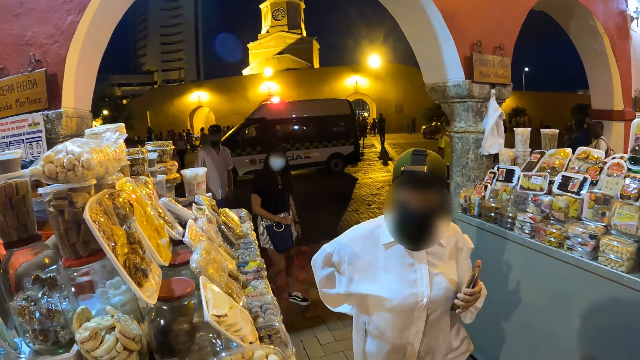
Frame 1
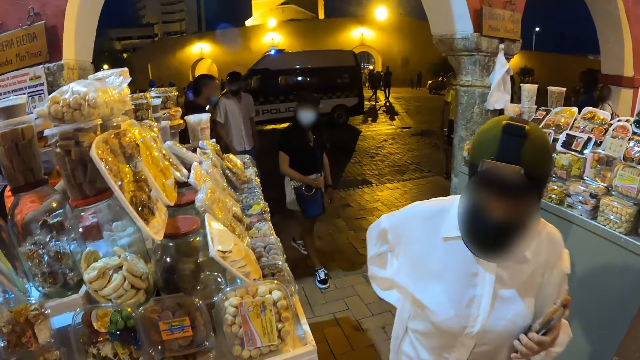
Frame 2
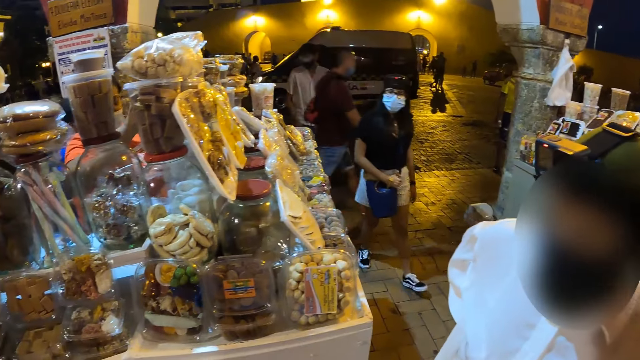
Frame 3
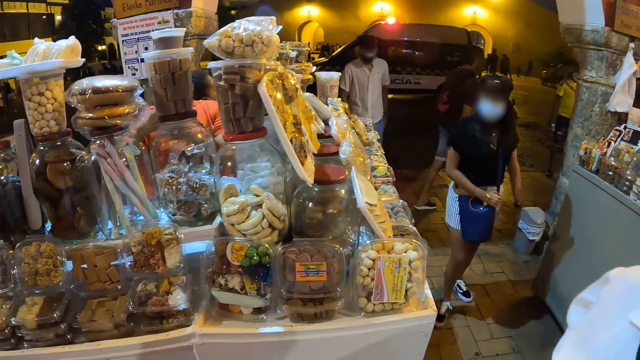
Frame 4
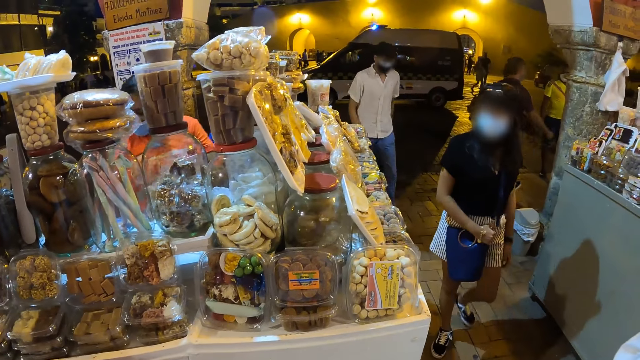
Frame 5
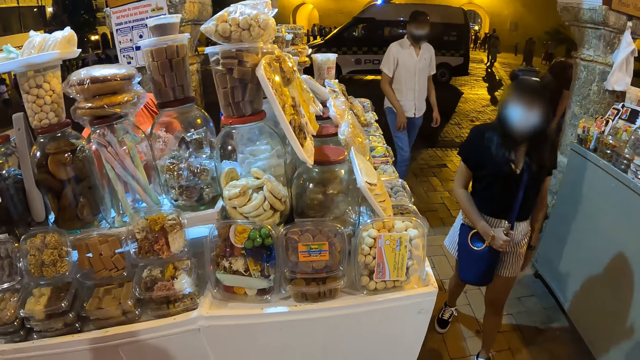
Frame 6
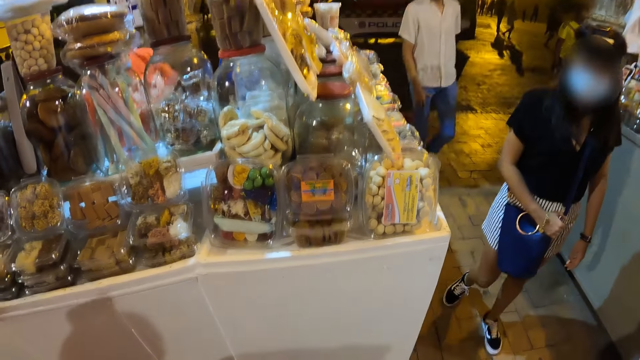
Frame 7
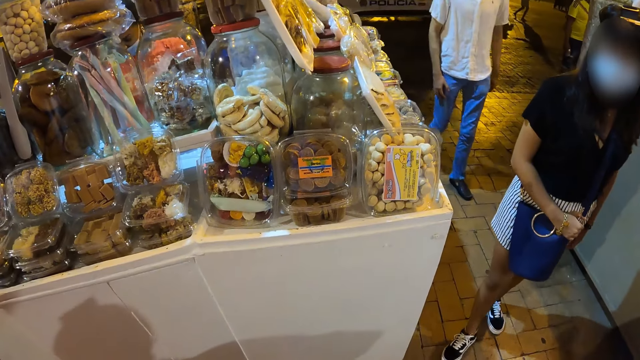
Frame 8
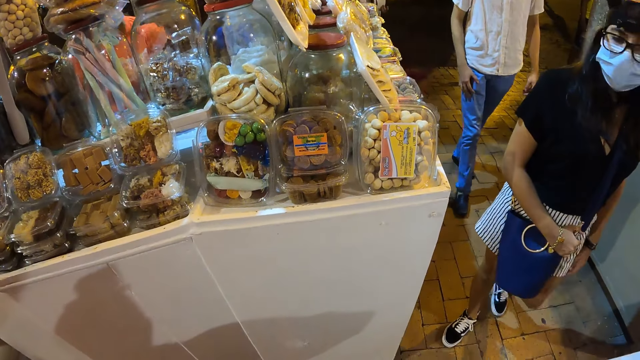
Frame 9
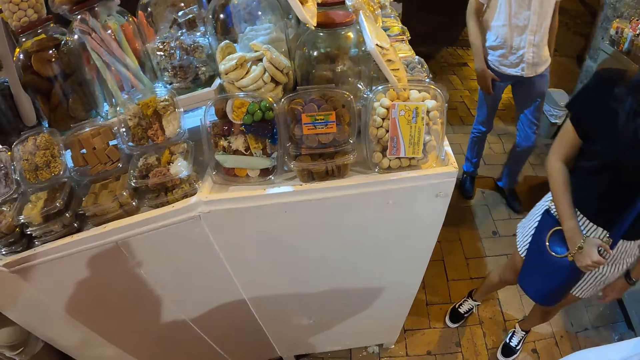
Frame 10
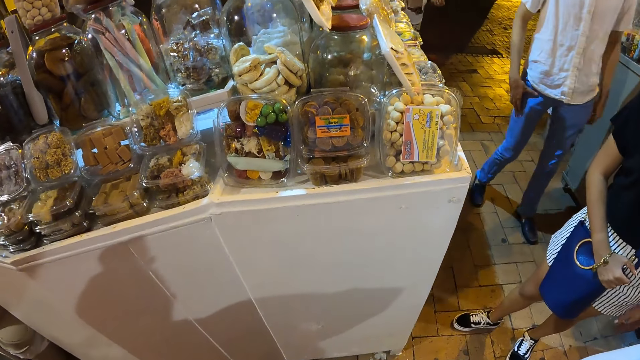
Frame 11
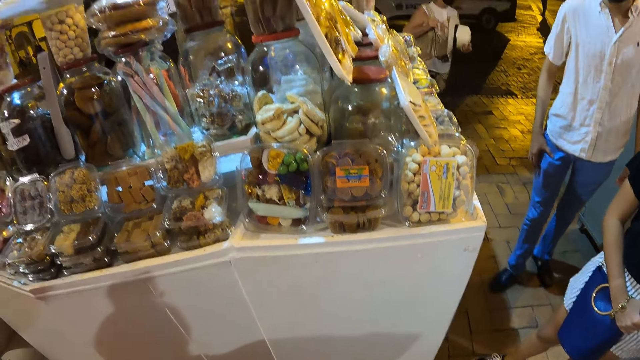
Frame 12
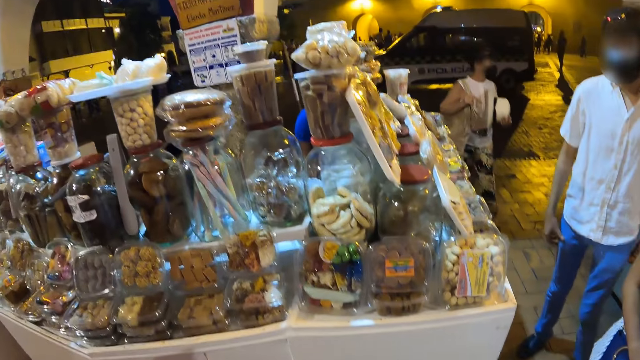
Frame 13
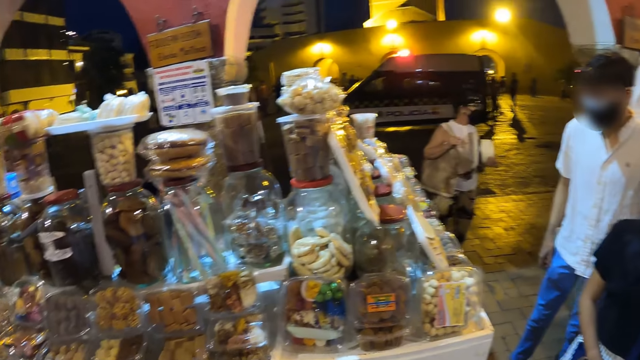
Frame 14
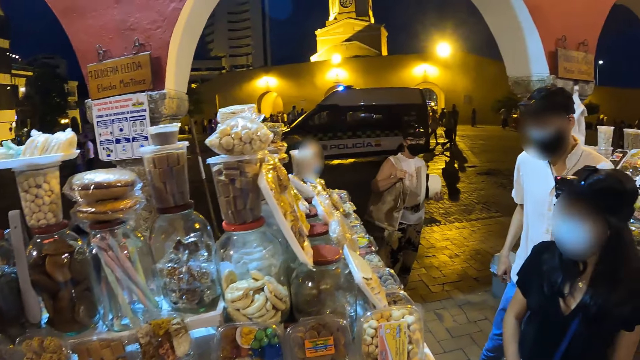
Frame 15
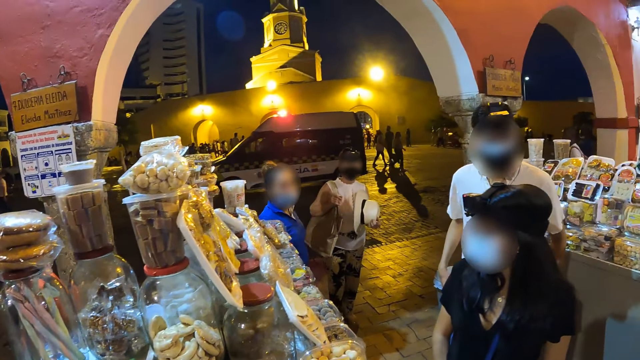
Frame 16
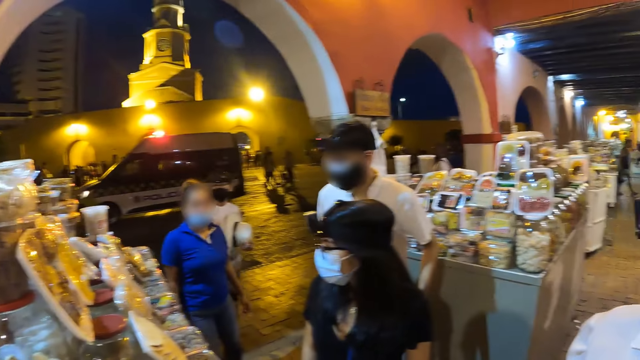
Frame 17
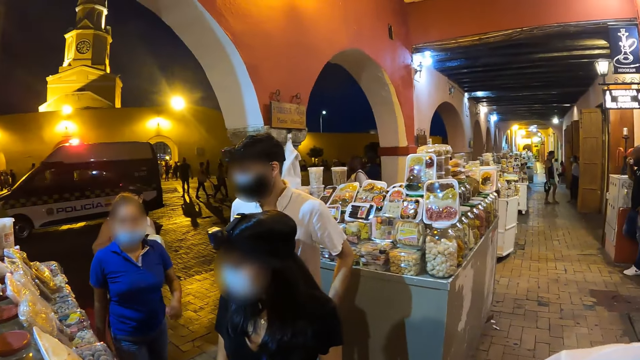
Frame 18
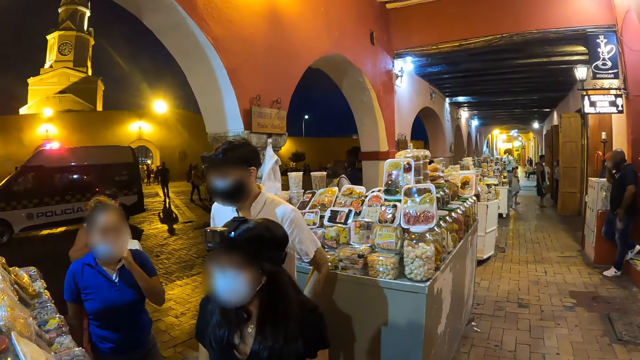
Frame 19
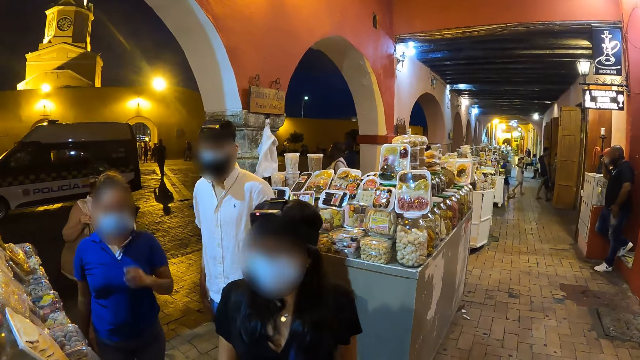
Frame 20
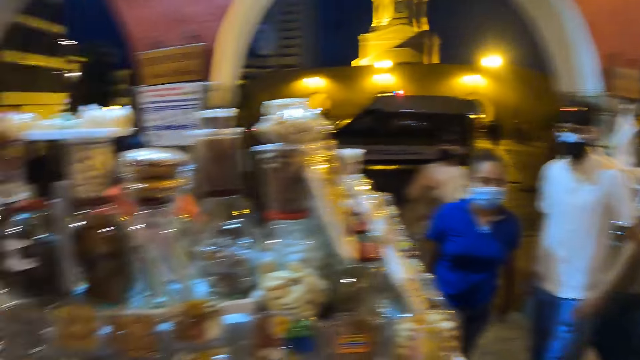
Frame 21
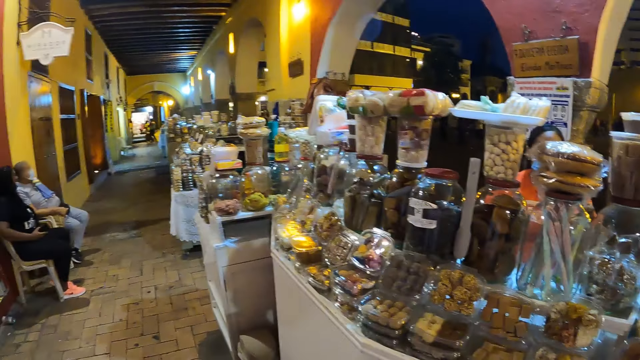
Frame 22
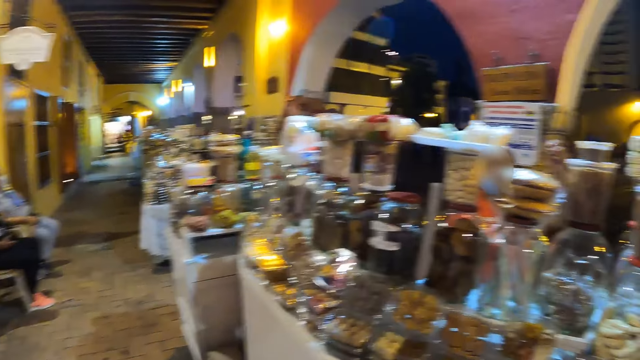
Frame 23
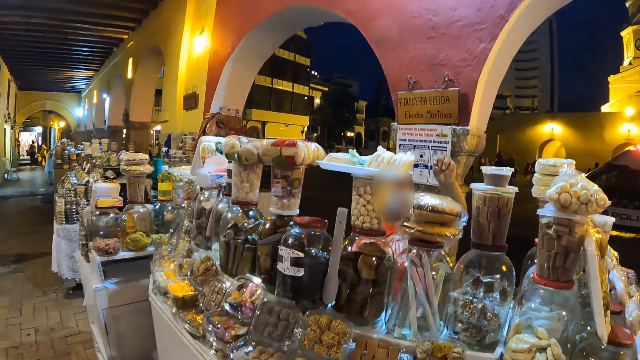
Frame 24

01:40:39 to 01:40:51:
The woman walks into the building. The camera wearer stares at the shelf. Another woman adjusts the mask on her face with her left hand.

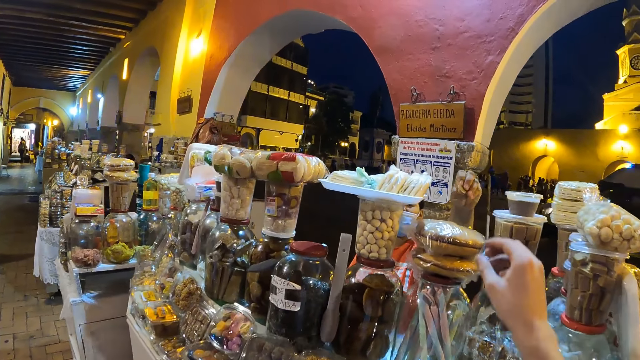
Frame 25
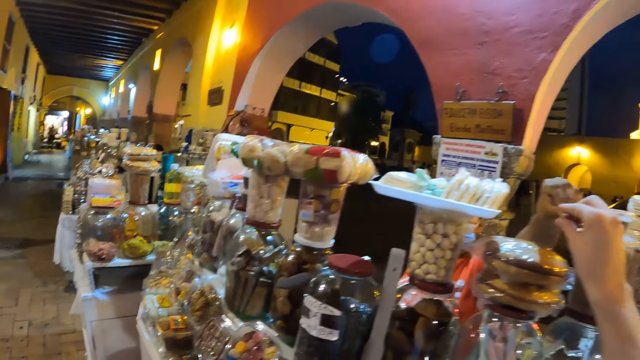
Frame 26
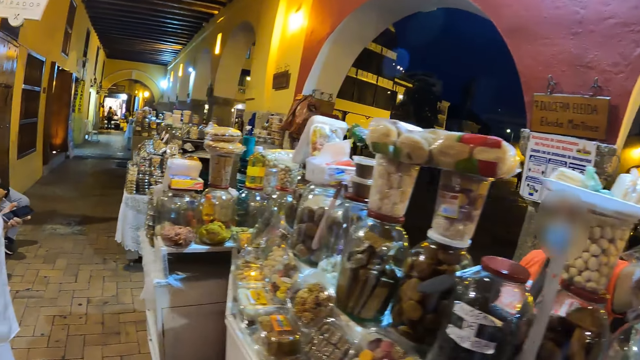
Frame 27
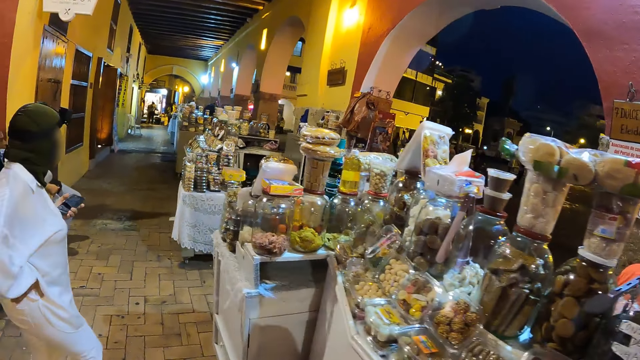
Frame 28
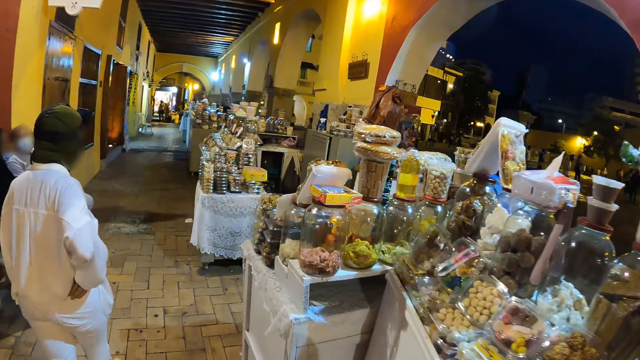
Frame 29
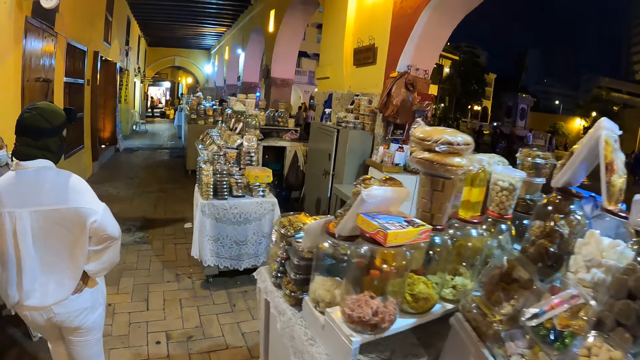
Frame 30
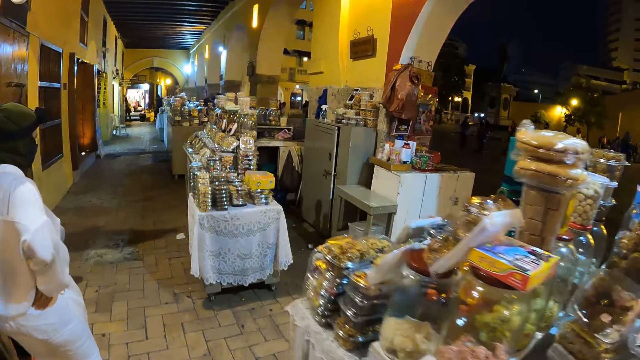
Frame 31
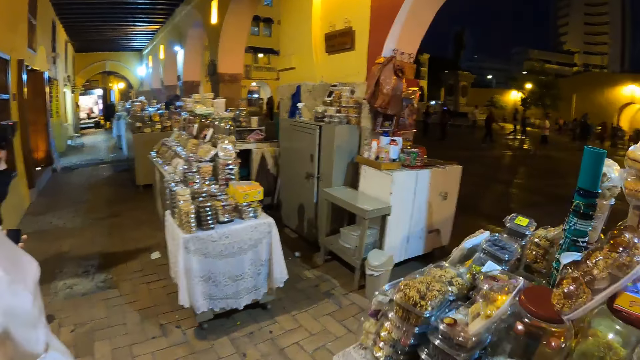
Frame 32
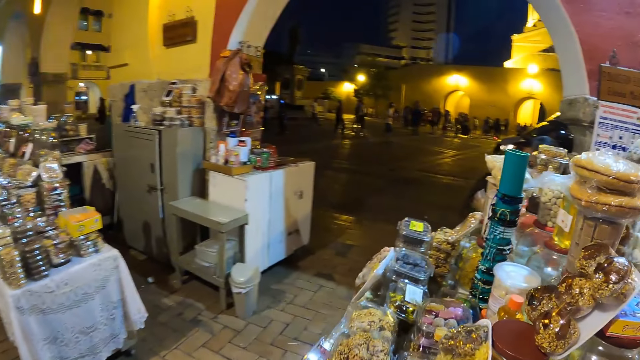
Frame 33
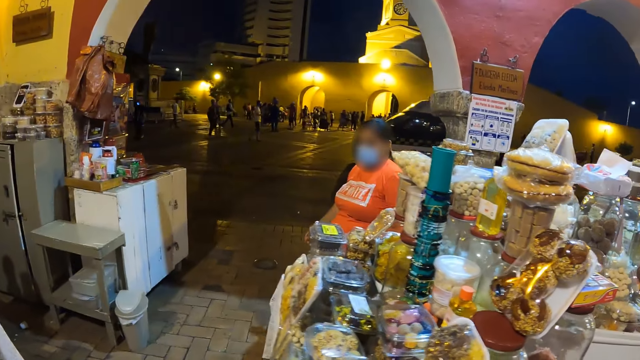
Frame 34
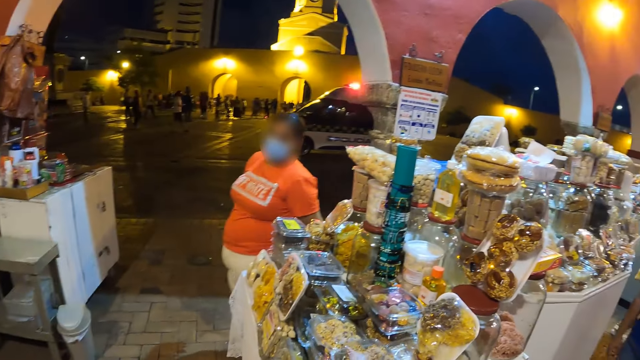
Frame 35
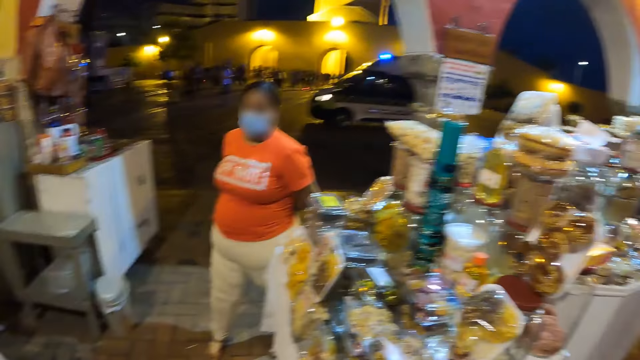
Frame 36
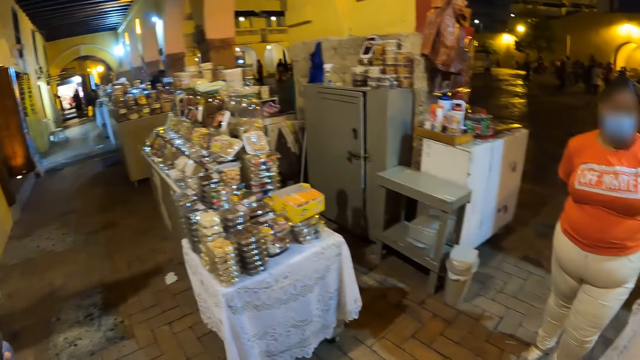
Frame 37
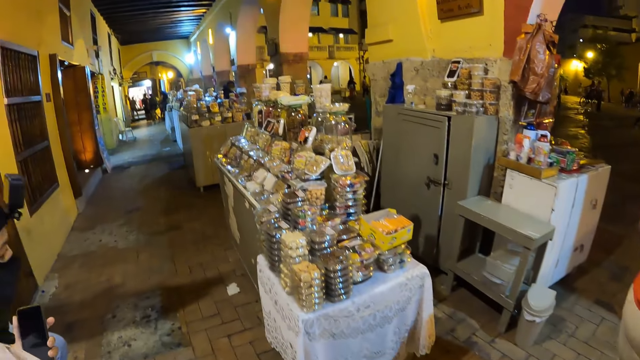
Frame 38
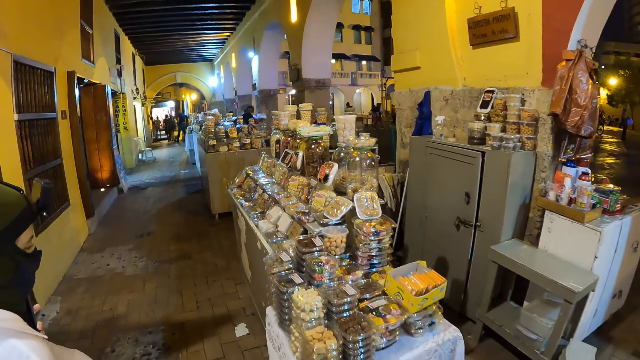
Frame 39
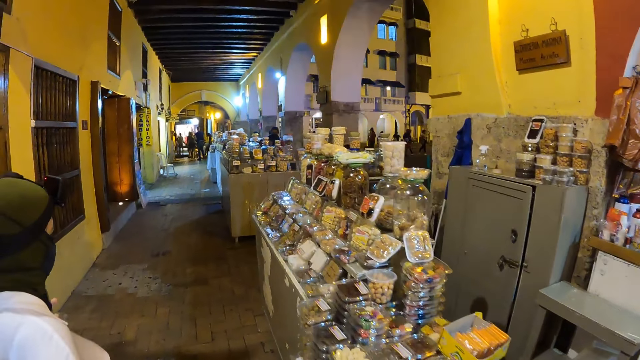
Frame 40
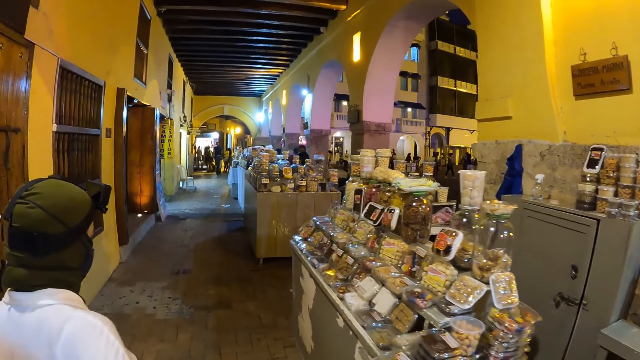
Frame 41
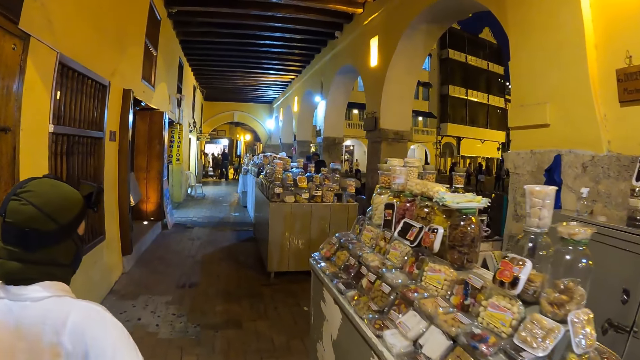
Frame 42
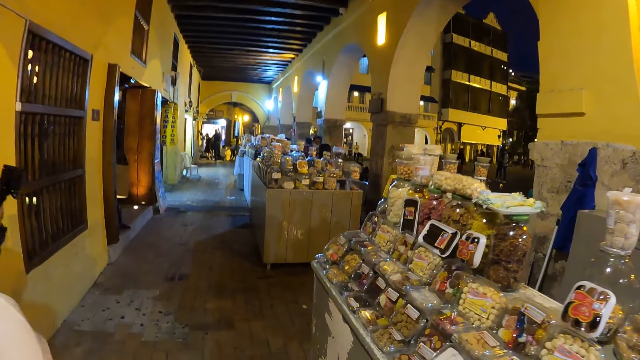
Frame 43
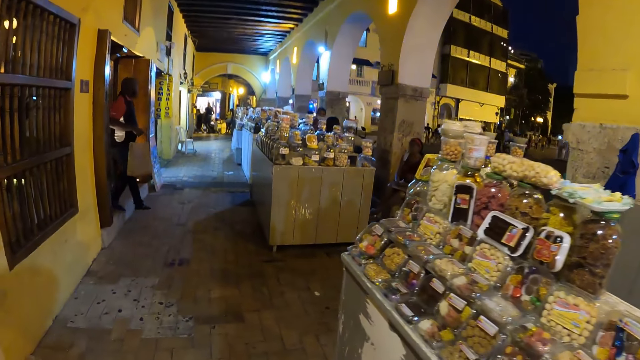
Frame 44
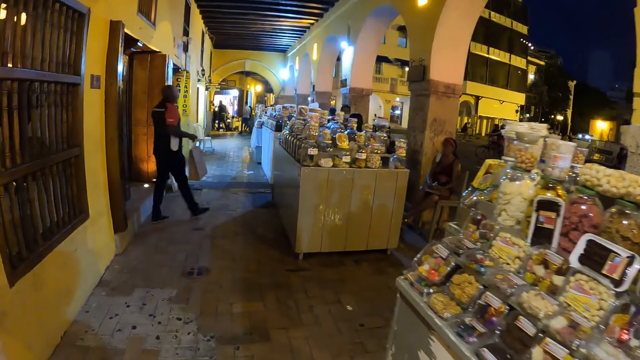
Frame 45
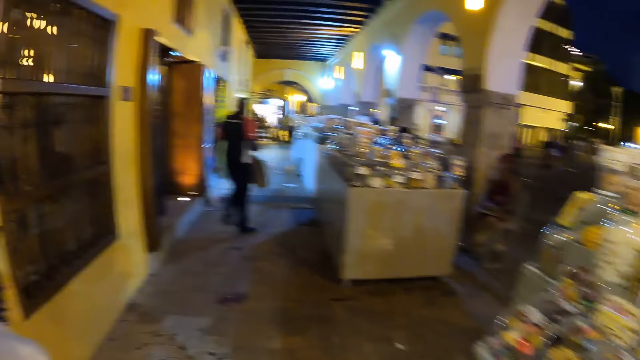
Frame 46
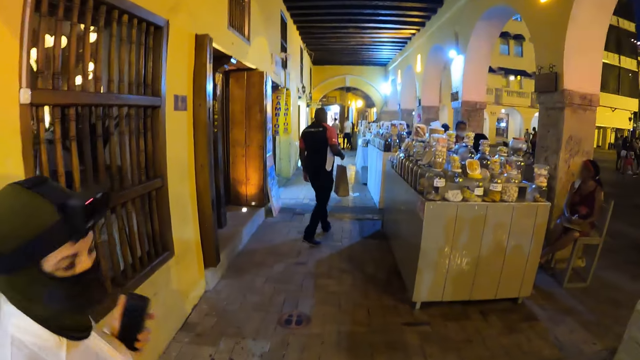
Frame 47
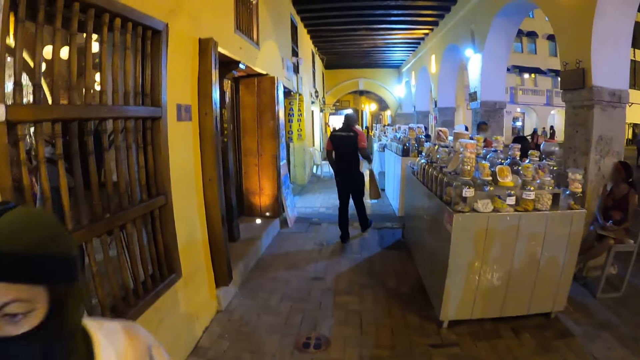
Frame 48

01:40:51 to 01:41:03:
The camera wearer touches the snack on the shelf. He collects a key from the woman with his right hand. He walks along the shelves. He converses with the woman. He converses with another woman.
